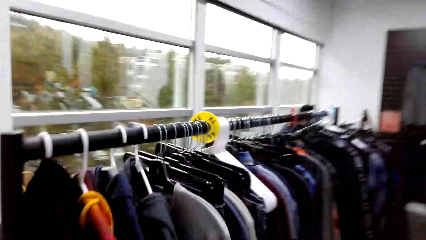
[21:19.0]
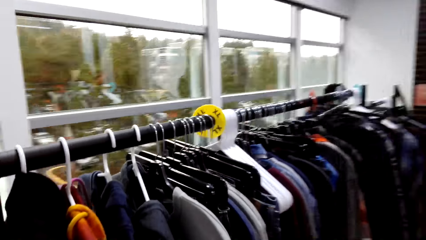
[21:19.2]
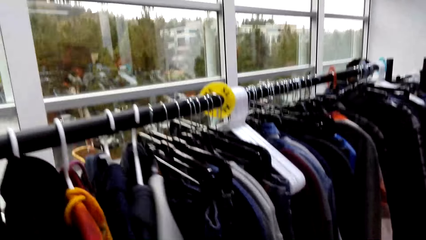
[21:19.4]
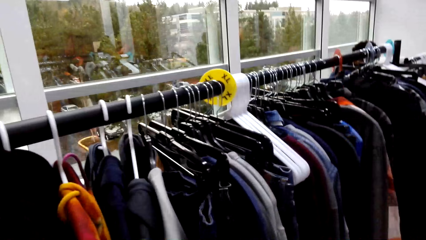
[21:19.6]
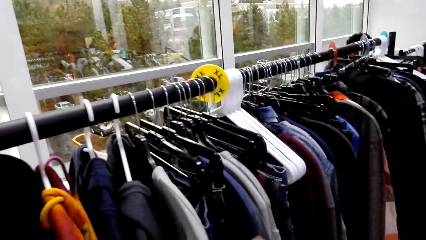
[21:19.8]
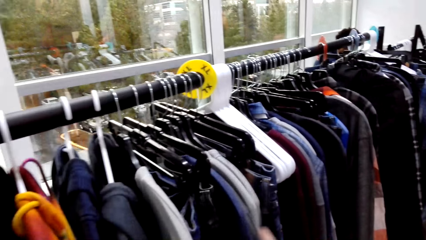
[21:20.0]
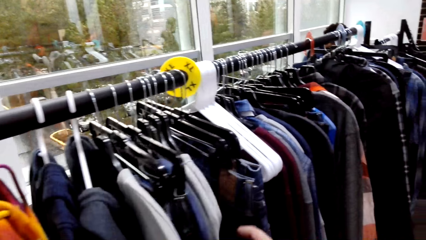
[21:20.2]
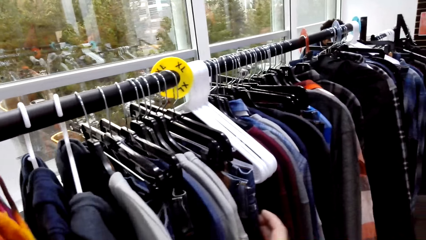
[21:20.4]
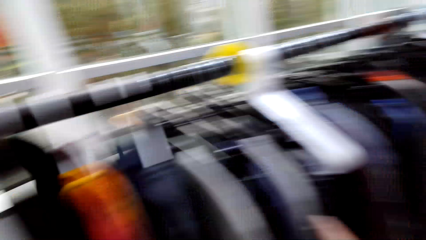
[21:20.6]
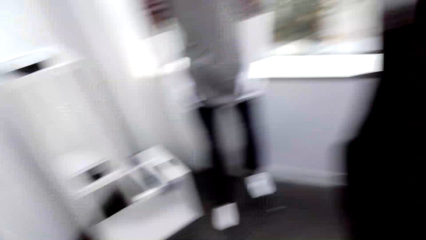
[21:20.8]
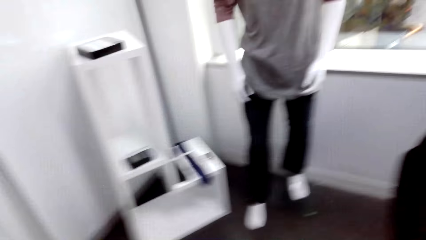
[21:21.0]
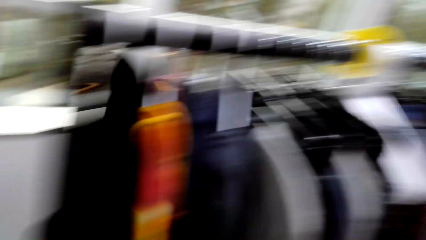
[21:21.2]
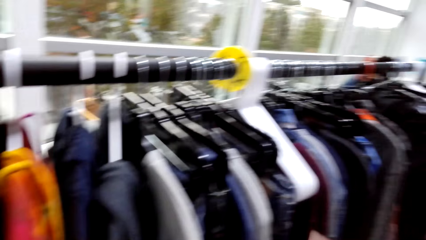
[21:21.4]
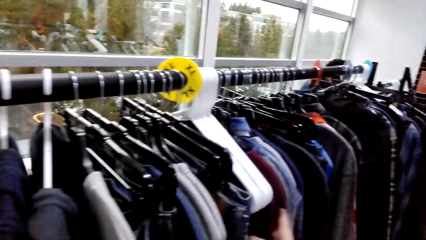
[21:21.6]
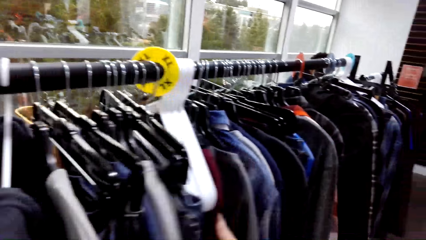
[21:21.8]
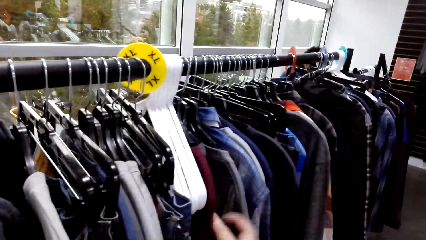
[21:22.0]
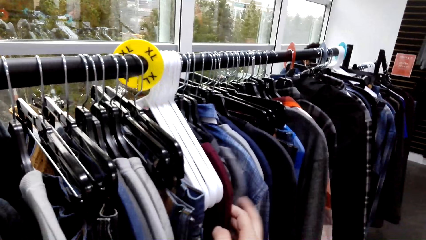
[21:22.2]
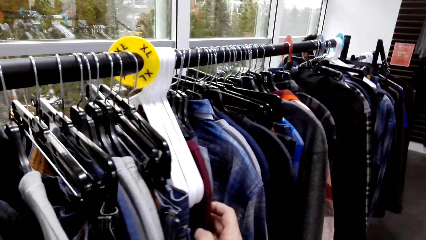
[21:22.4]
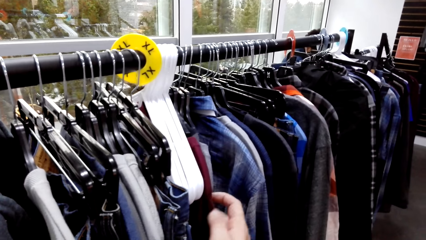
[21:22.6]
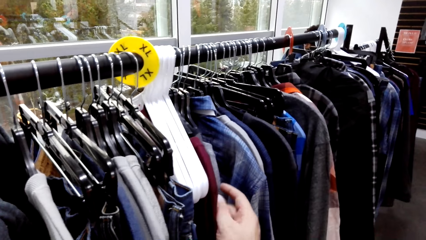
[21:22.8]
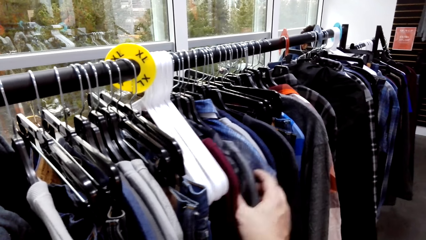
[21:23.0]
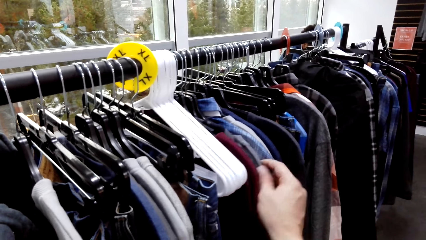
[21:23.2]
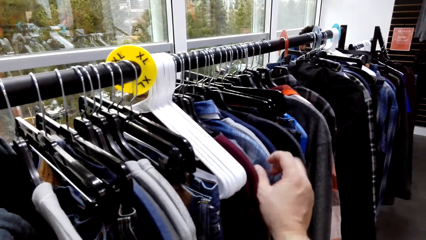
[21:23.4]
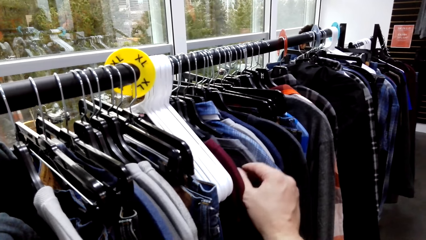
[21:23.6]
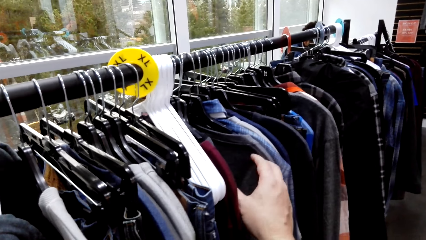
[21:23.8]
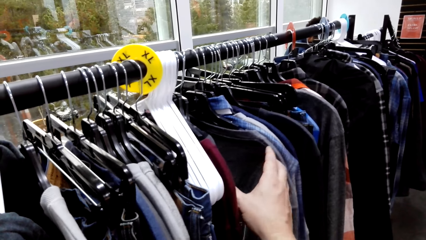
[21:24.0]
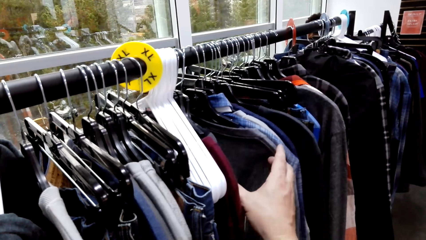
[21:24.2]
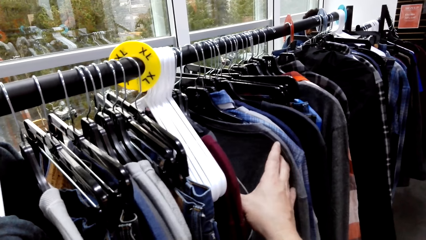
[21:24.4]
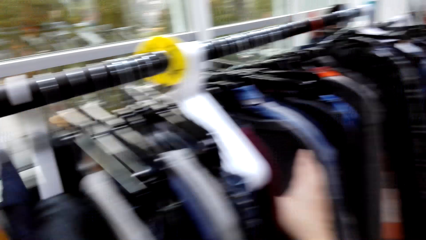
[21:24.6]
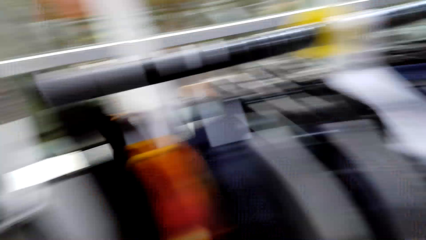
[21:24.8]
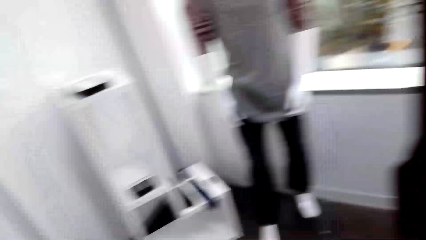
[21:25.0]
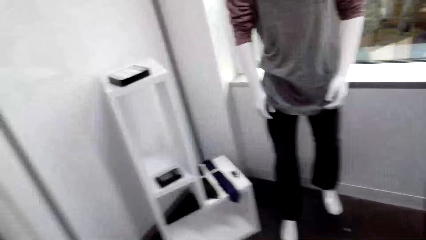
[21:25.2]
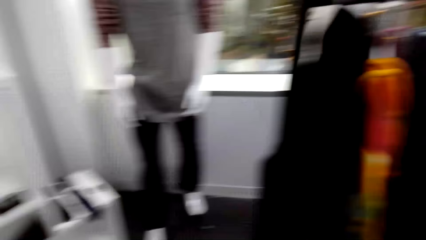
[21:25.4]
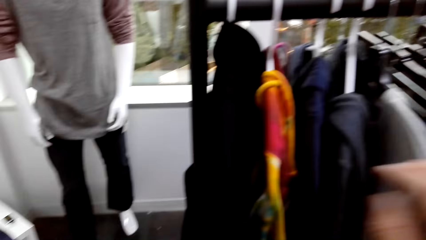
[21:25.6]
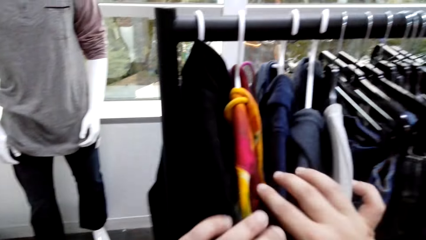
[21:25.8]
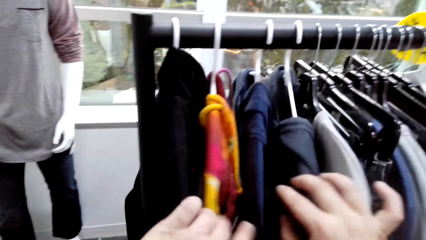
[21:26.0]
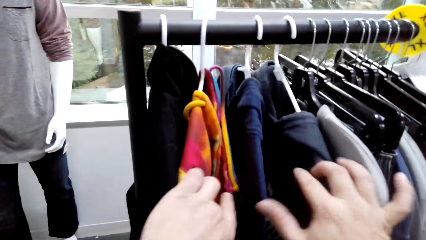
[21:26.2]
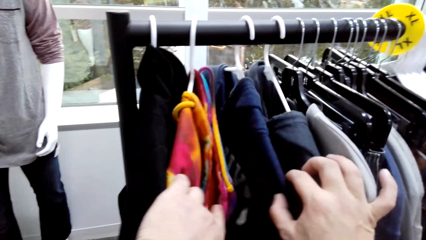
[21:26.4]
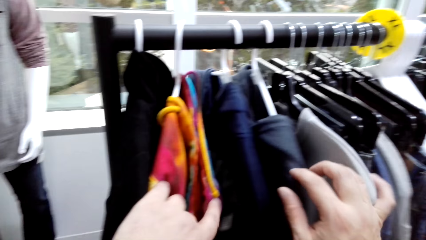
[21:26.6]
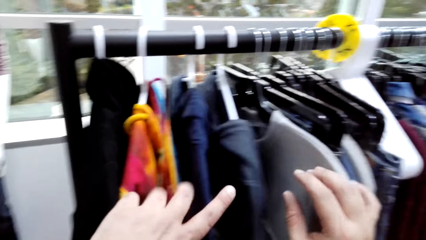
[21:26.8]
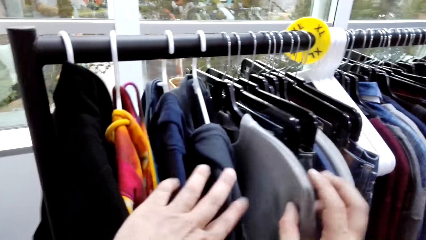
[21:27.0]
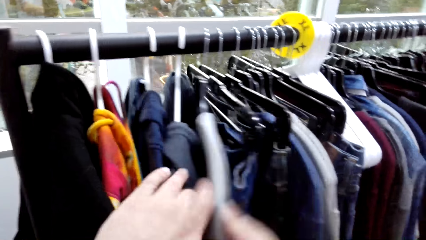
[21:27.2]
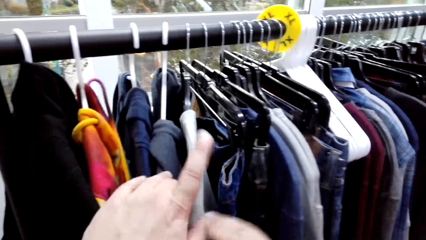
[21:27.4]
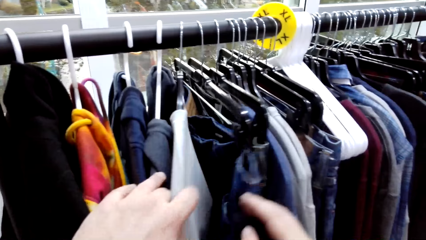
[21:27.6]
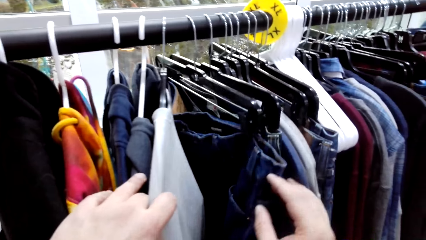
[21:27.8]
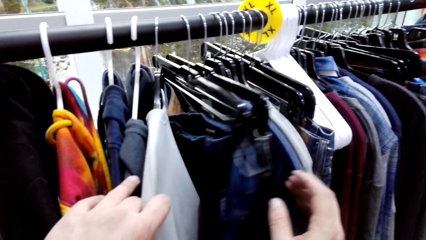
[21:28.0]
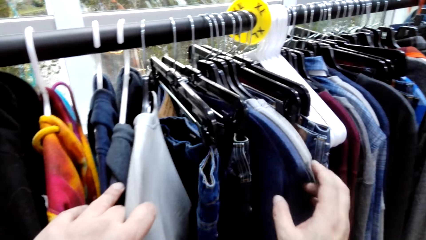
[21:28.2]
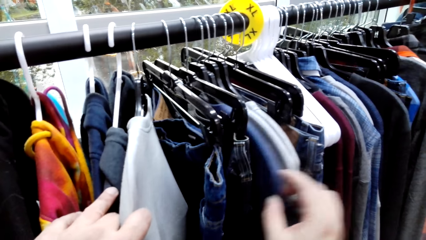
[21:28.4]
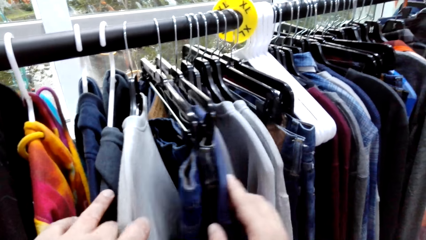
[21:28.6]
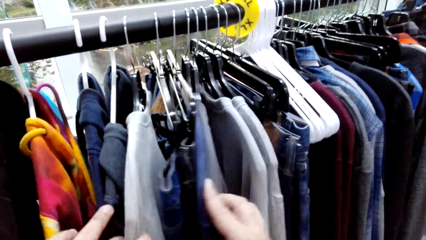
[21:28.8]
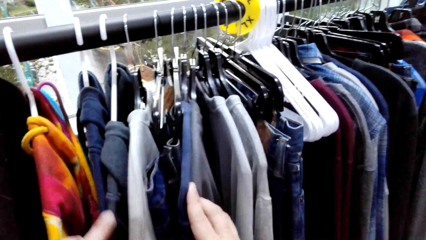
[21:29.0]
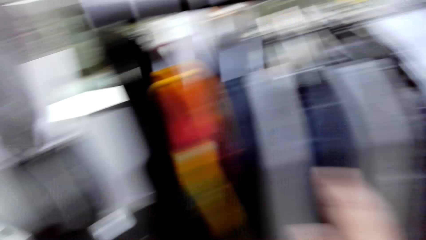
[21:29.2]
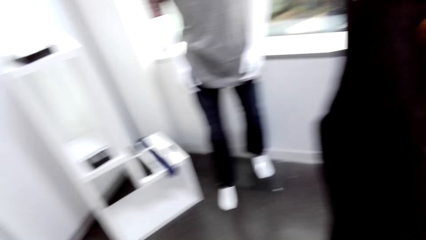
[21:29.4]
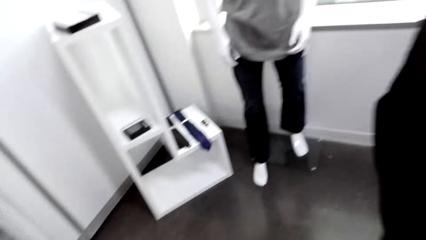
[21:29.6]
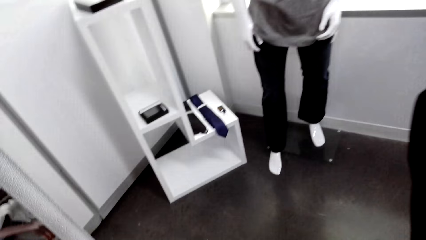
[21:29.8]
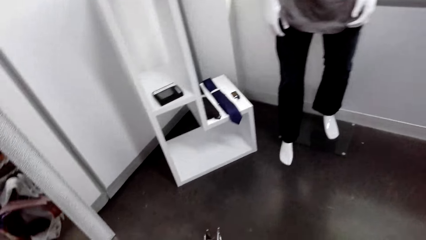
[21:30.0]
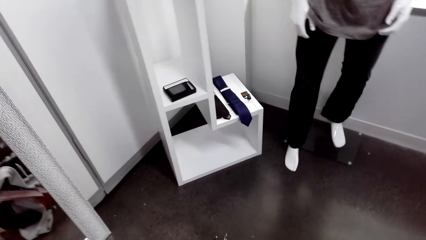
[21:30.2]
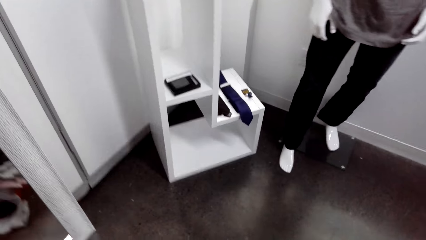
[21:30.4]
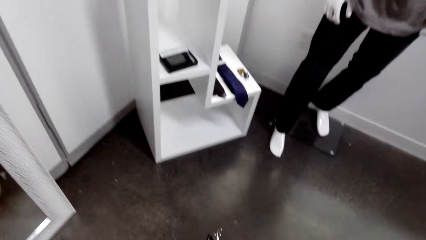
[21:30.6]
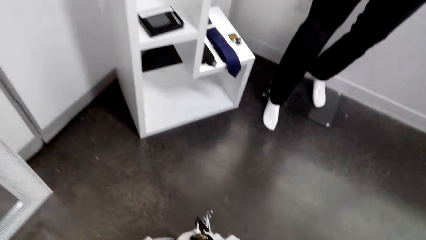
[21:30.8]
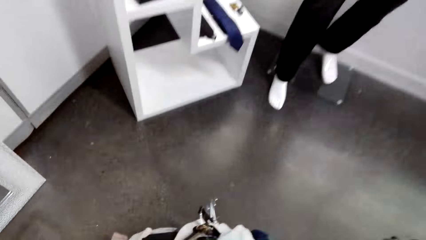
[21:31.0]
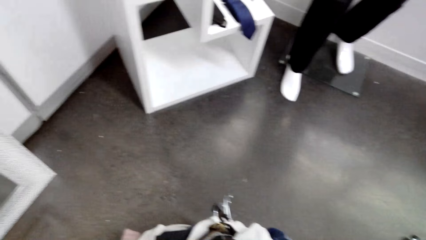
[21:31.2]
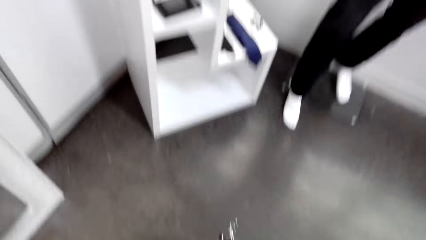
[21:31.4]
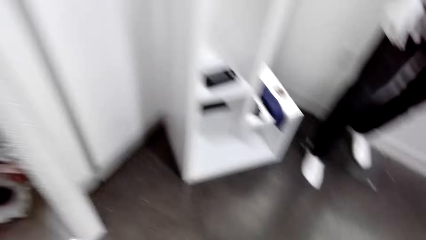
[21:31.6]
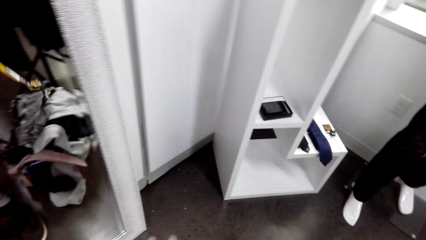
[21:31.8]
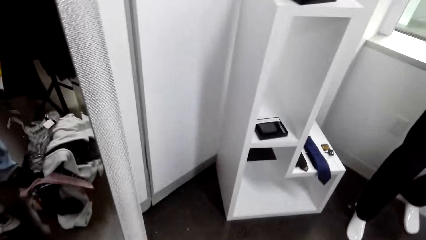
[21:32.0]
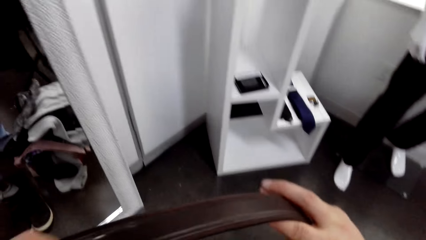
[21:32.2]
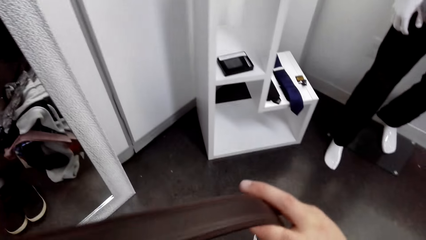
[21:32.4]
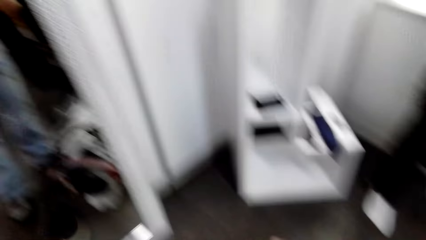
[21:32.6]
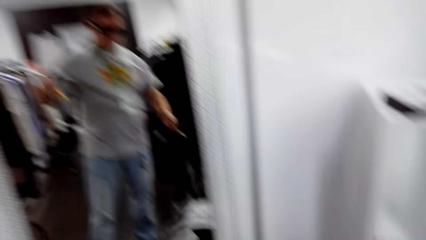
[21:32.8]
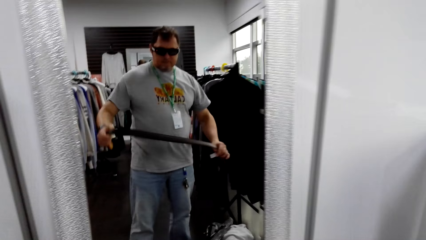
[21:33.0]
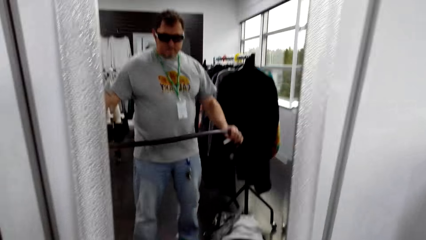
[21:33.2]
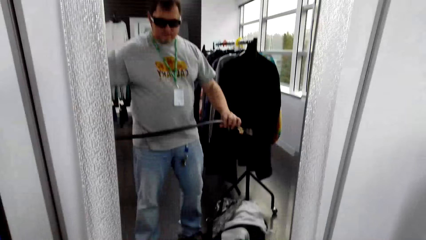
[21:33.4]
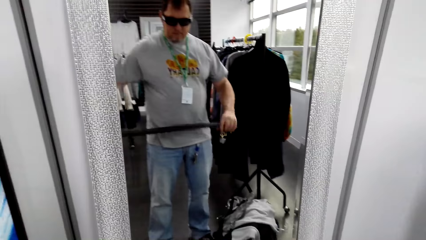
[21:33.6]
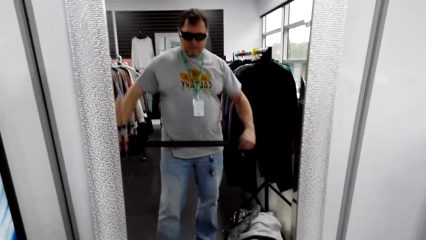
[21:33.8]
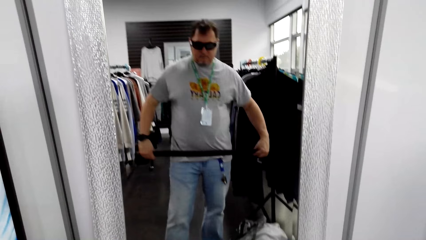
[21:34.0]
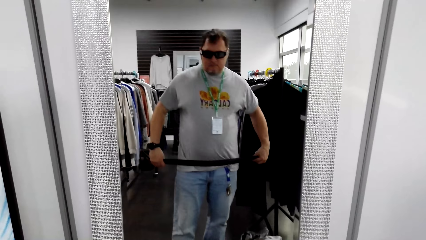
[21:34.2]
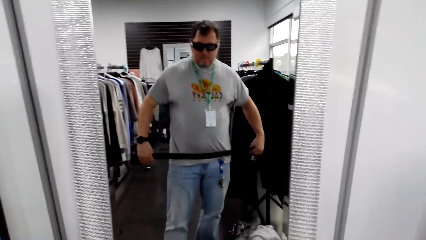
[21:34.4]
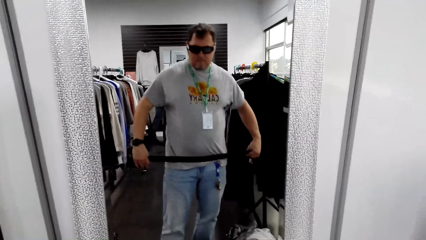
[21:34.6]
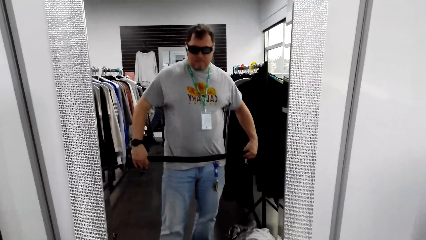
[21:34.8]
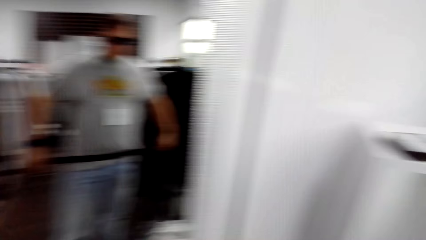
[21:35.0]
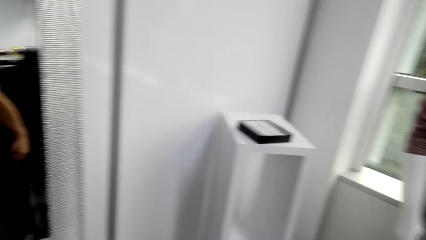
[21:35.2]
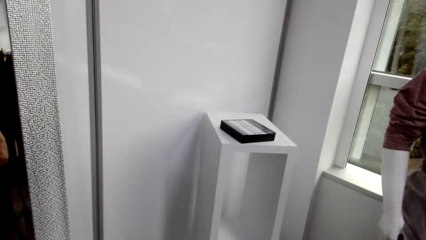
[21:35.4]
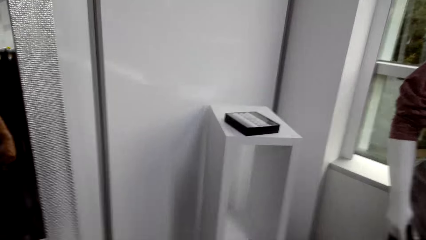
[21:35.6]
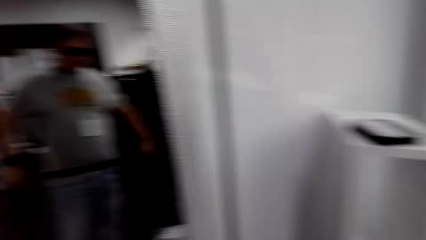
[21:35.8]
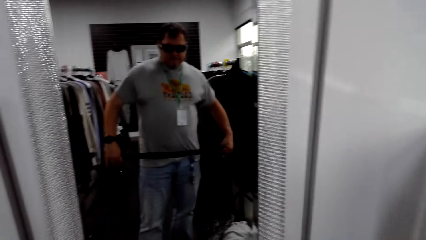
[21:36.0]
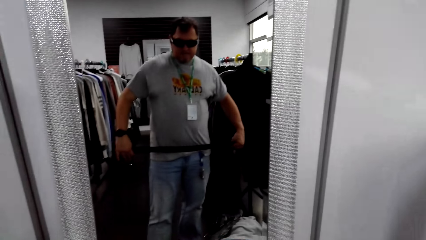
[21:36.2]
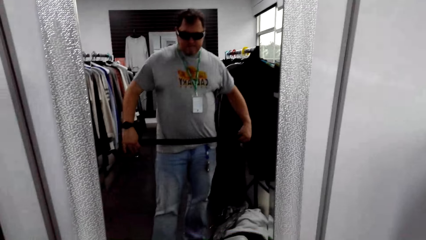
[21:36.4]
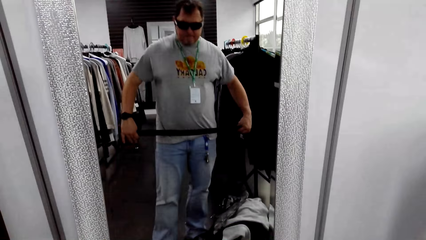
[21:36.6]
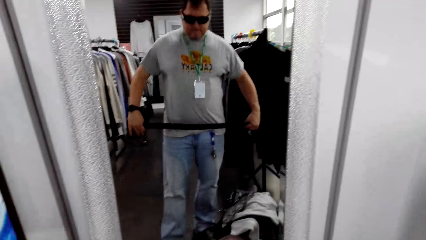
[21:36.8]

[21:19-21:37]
The camera wearer touches the clothes on the hanger. He takes the belt from the hanger. He holds the belt. He puts the belt on his waist.
